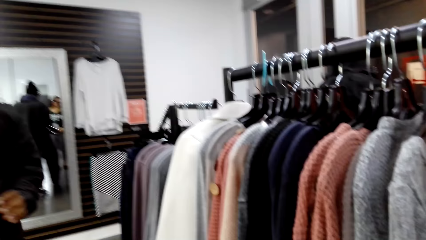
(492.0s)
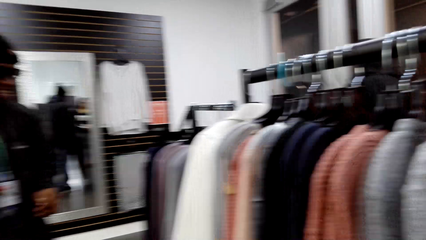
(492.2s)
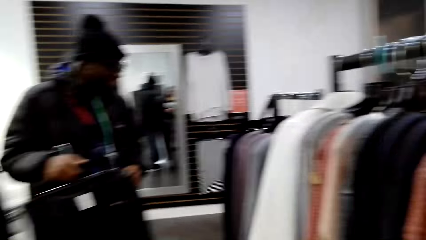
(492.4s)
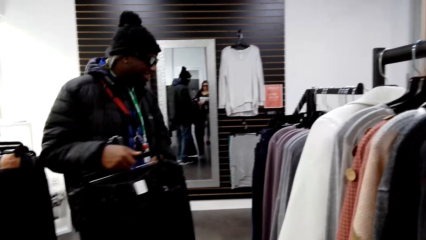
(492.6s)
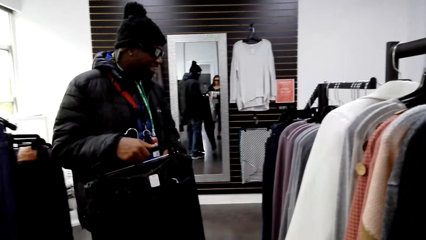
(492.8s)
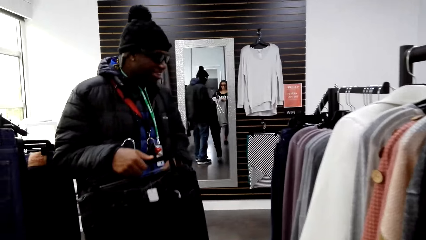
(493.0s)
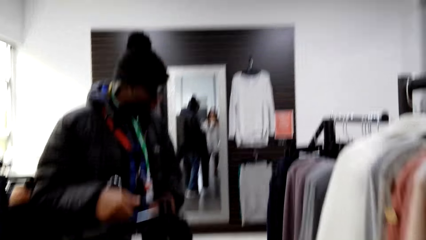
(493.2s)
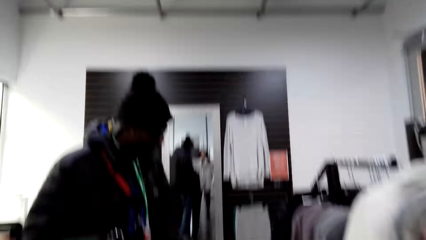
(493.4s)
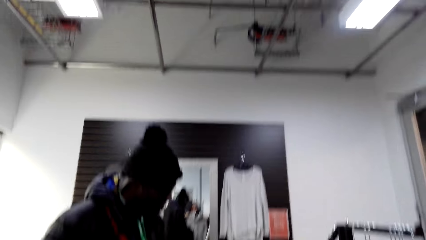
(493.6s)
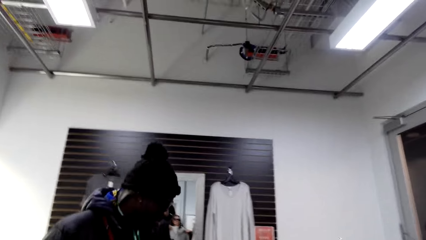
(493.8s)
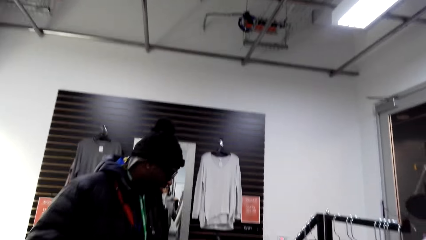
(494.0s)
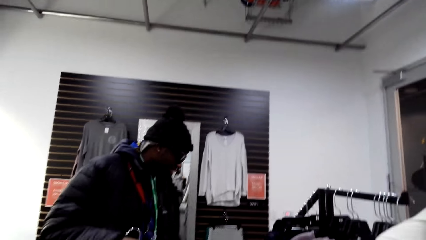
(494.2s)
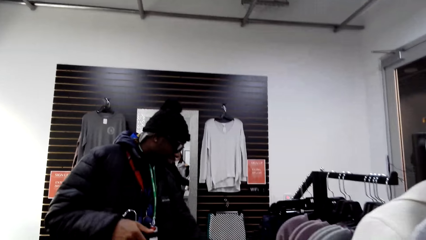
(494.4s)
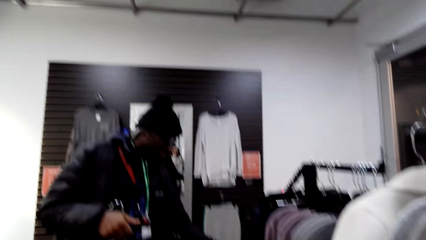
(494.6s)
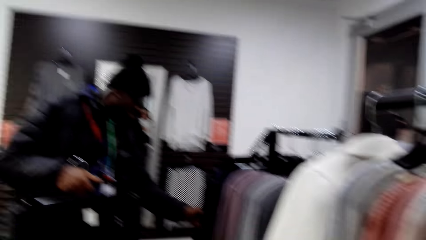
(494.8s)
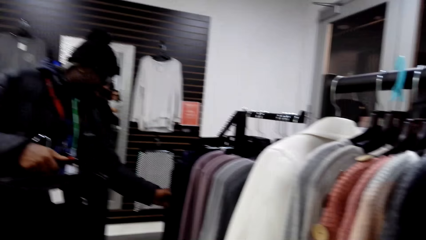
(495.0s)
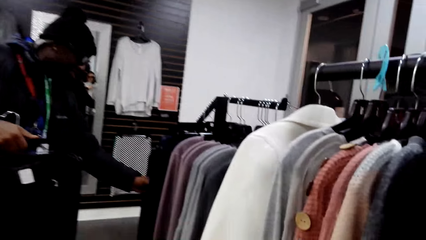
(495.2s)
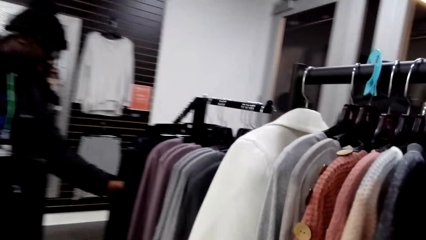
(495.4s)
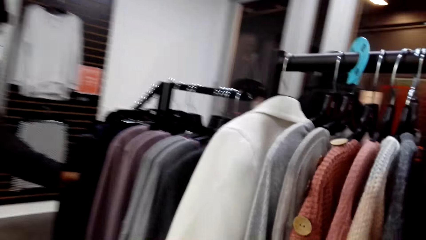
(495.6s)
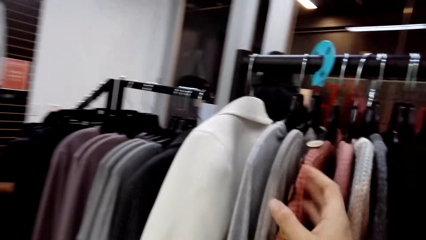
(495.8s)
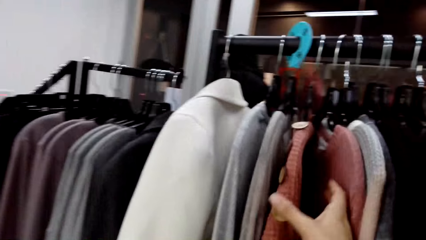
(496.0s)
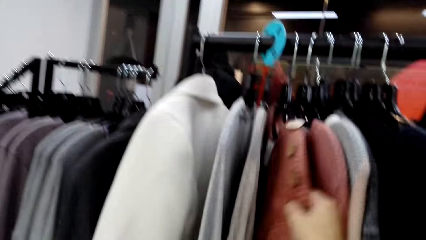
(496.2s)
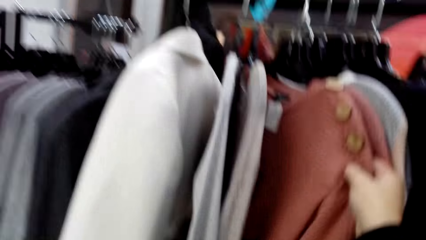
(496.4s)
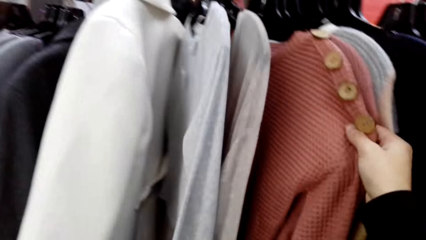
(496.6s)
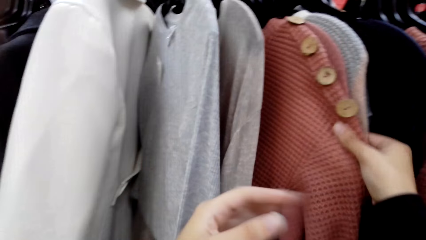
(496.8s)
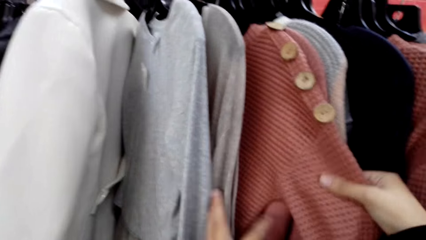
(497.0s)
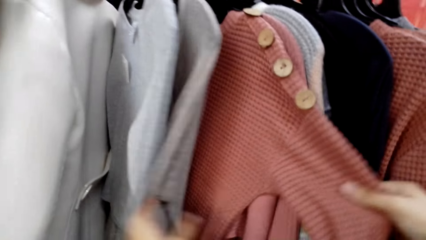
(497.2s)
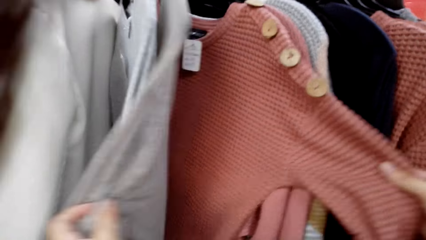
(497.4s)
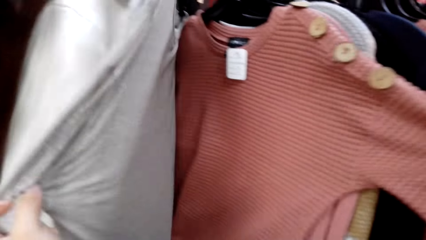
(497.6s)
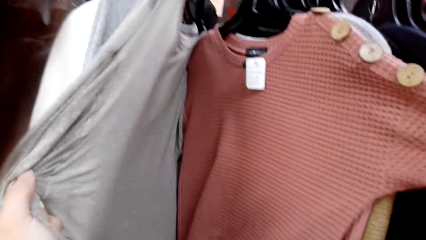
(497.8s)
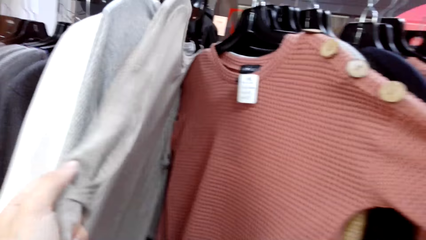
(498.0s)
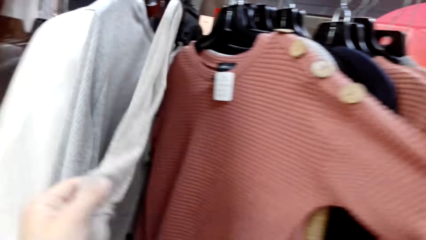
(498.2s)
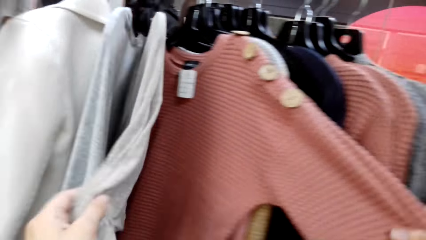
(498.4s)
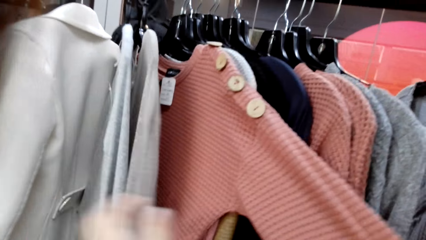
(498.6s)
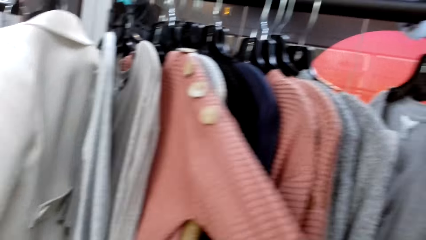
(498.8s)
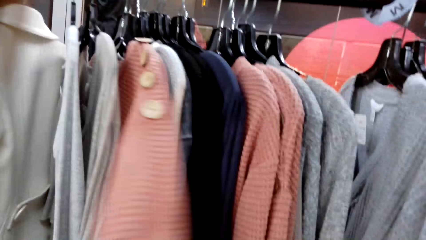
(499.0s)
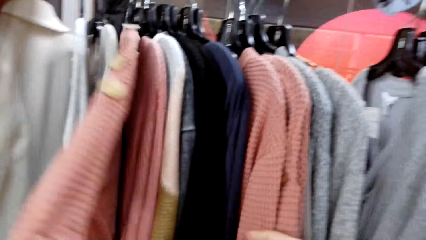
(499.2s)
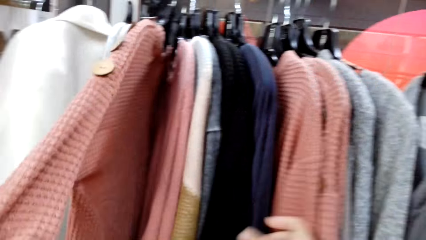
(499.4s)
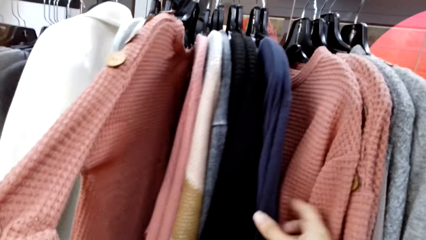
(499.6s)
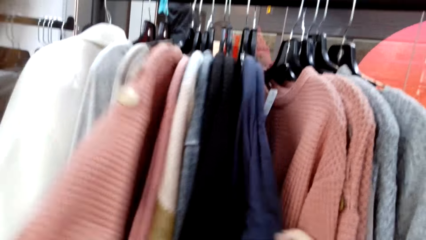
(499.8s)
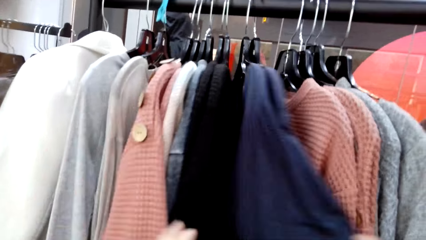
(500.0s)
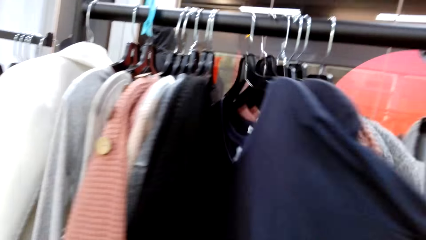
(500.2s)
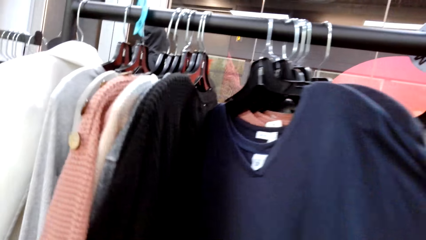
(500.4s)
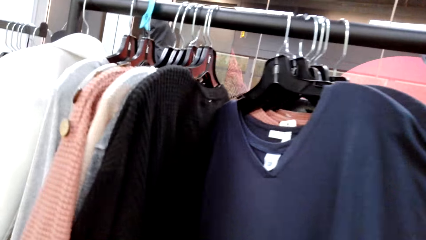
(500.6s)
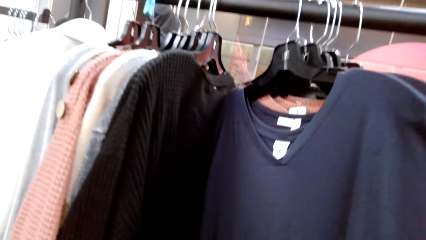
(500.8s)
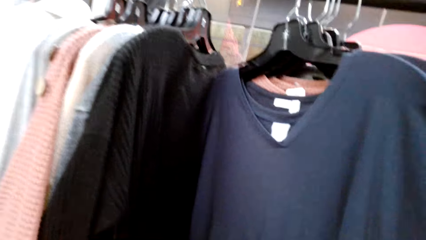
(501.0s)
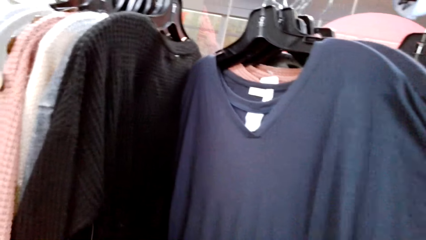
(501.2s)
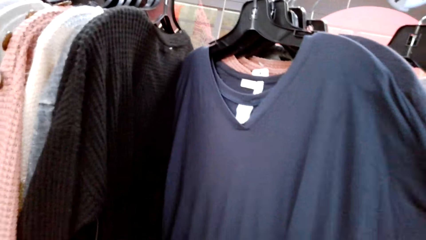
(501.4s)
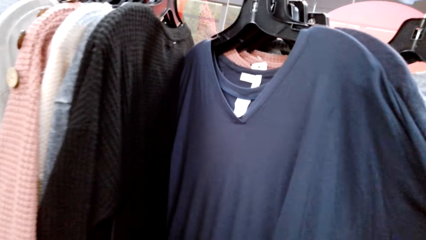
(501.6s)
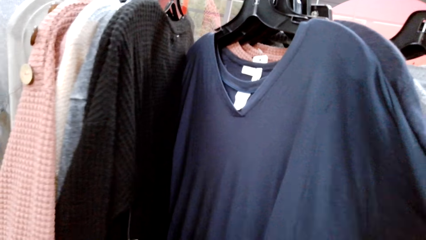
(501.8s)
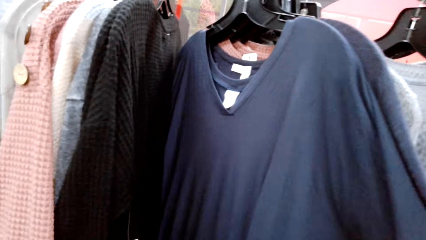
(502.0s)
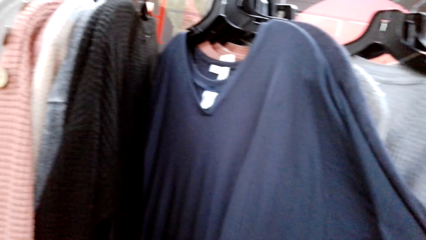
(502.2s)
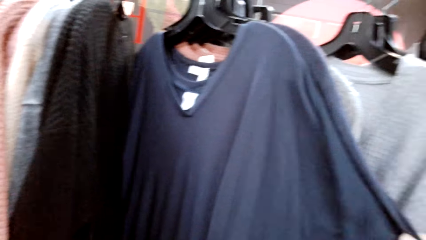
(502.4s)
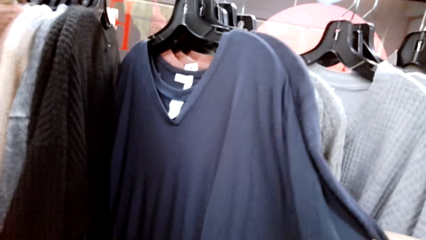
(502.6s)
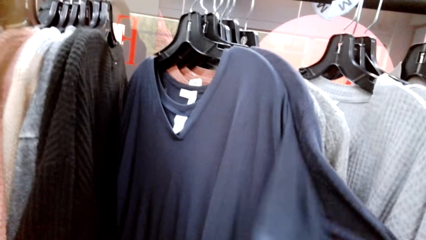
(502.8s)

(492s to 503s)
The camera wearer browses clothes on the rack.

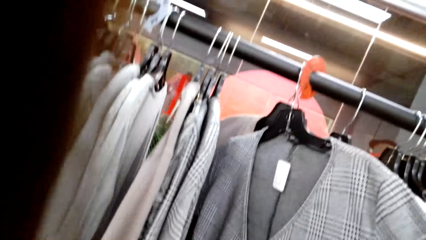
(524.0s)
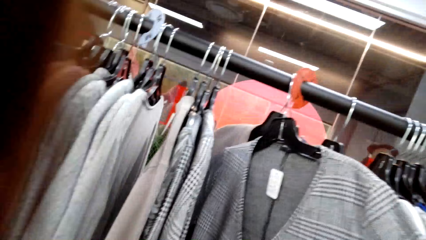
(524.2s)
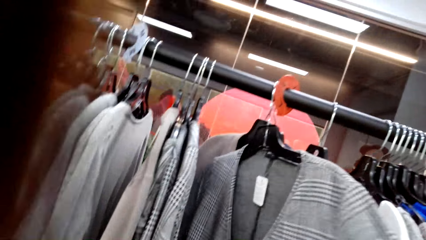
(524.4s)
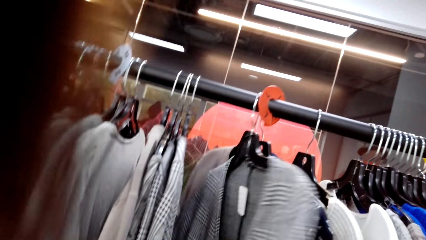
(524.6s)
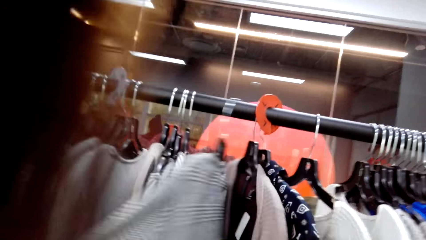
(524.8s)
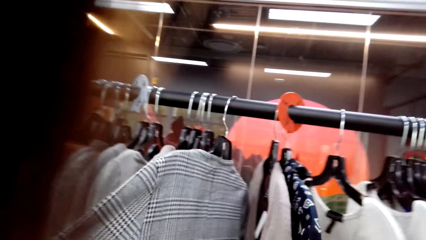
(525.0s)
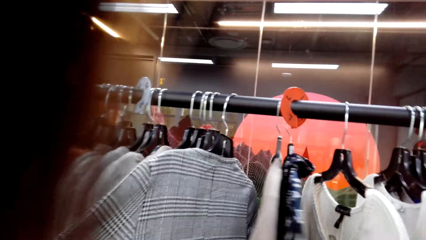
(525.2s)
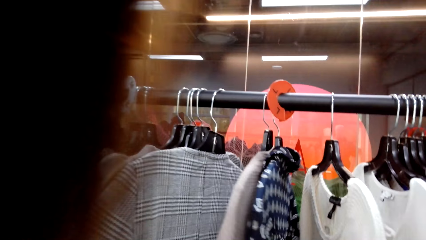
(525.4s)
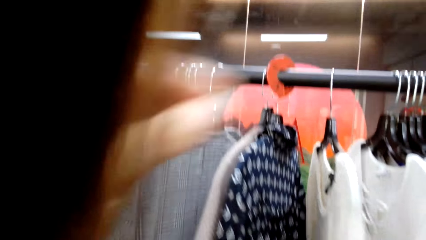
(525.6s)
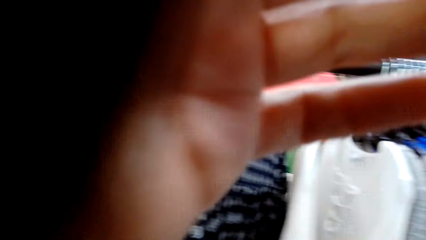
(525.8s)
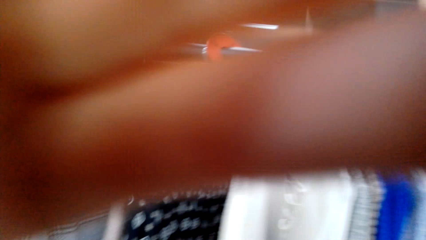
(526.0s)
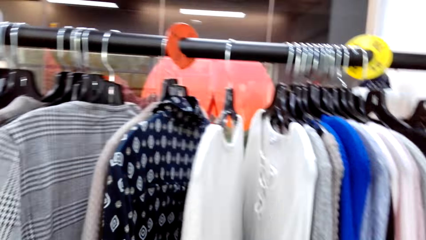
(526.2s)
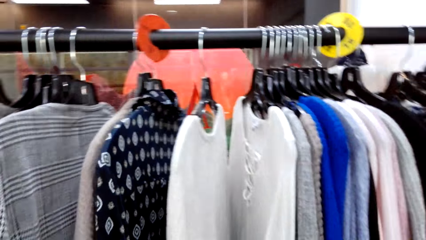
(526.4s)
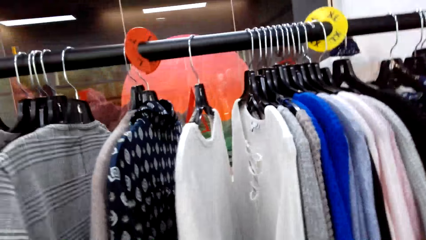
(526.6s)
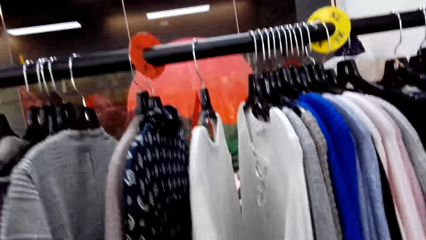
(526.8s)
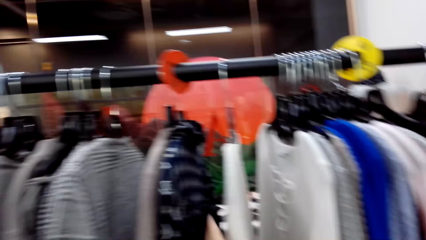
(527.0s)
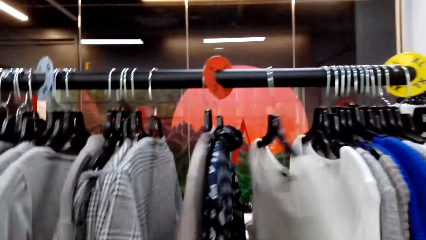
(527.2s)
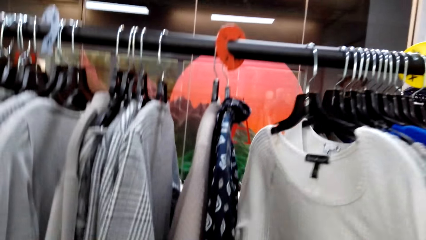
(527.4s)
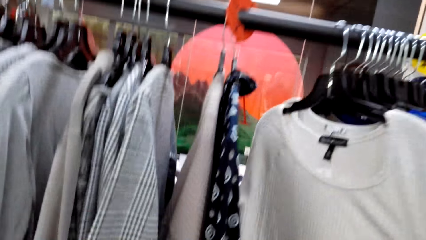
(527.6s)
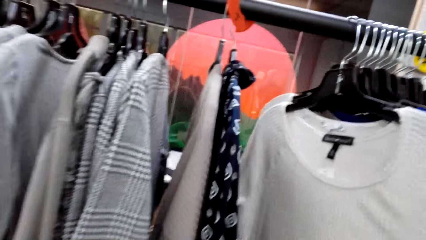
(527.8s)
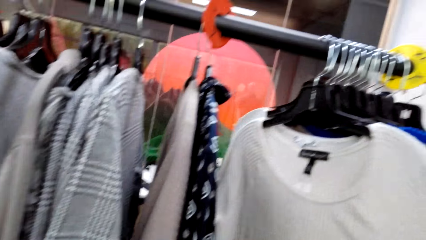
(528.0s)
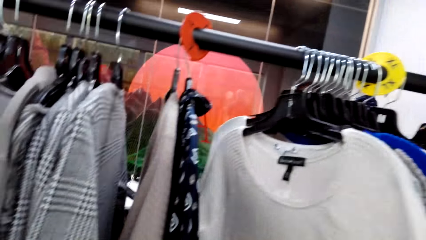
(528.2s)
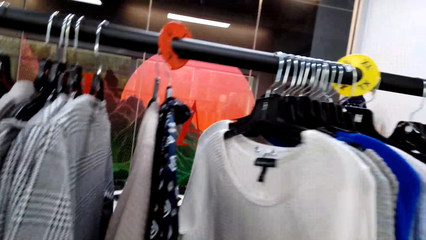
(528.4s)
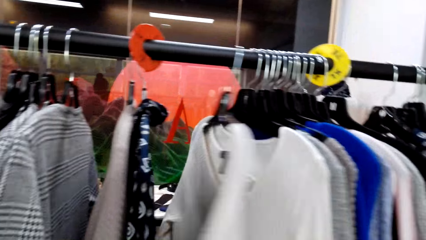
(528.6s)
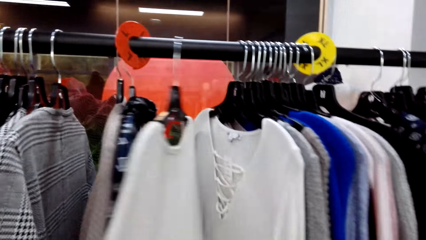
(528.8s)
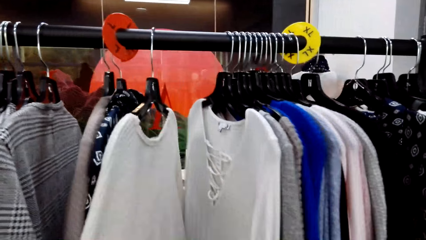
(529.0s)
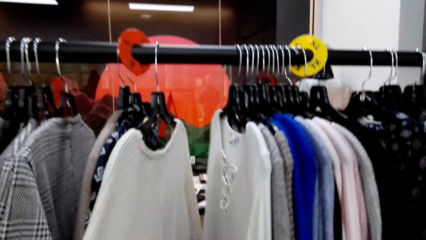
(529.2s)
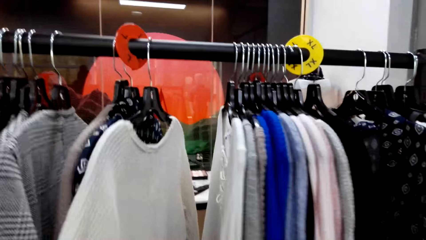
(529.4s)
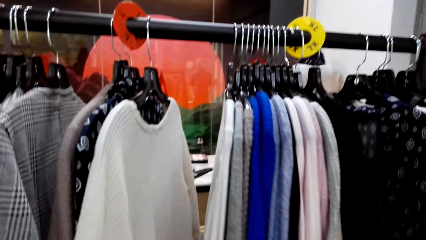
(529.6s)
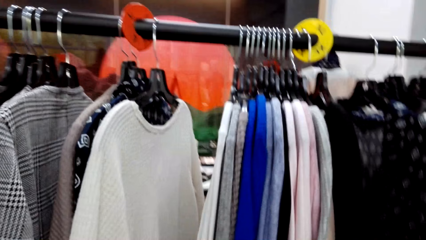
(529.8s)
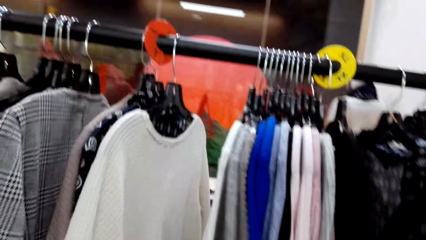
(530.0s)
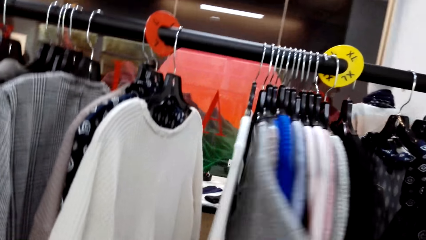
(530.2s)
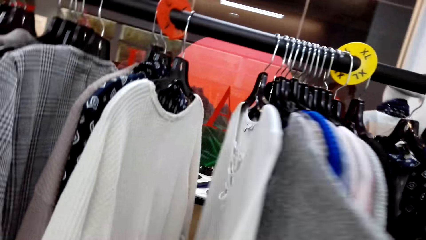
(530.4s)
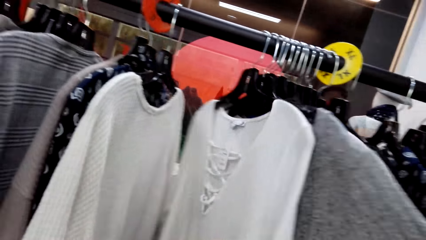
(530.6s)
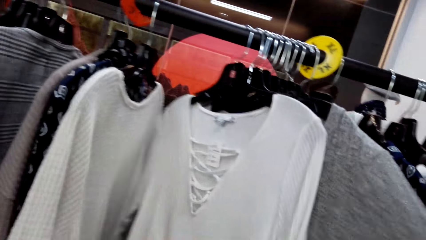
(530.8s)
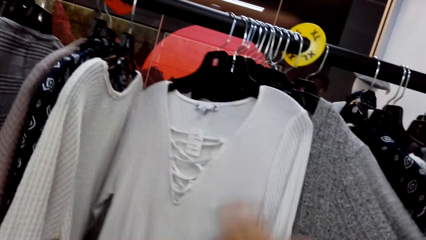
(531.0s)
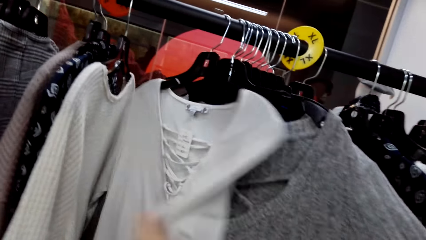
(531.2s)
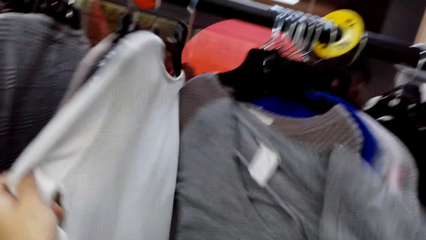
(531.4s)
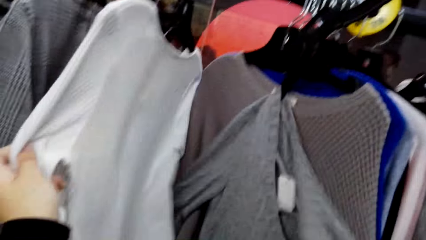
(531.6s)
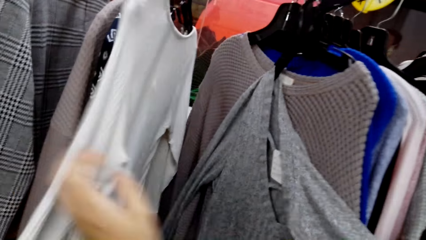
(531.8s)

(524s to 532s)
The camera wearer adjusts the camera. They look at the clothes from the rack.
